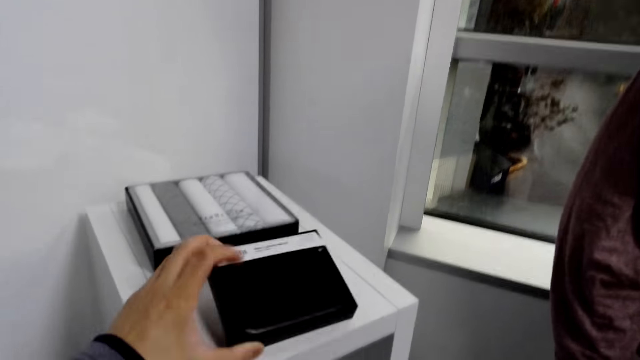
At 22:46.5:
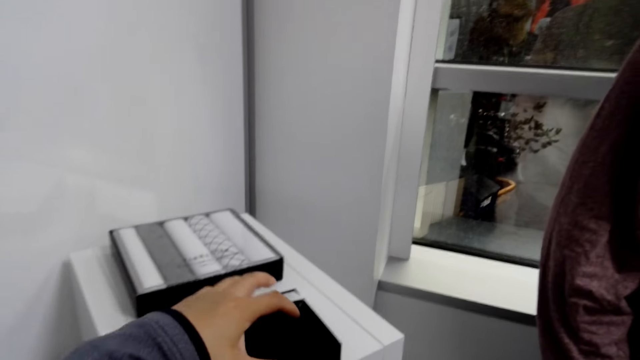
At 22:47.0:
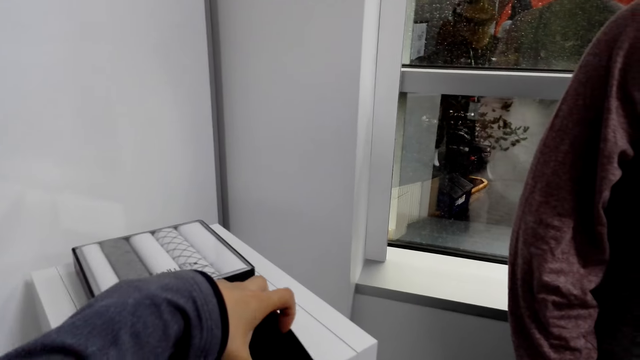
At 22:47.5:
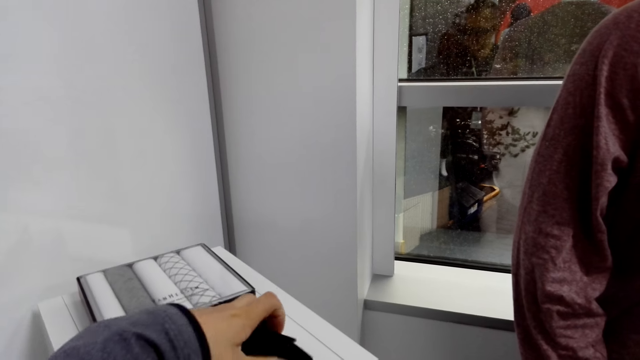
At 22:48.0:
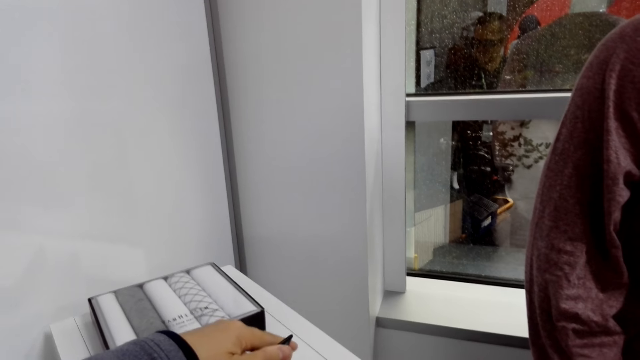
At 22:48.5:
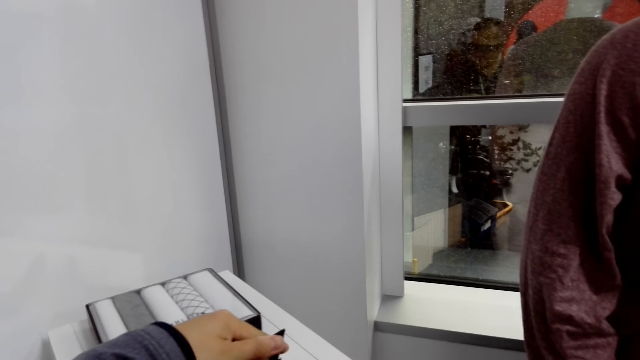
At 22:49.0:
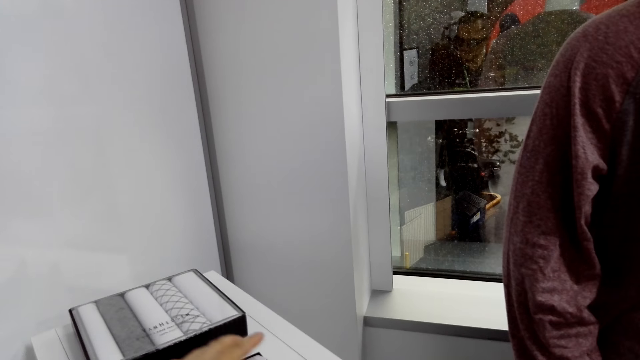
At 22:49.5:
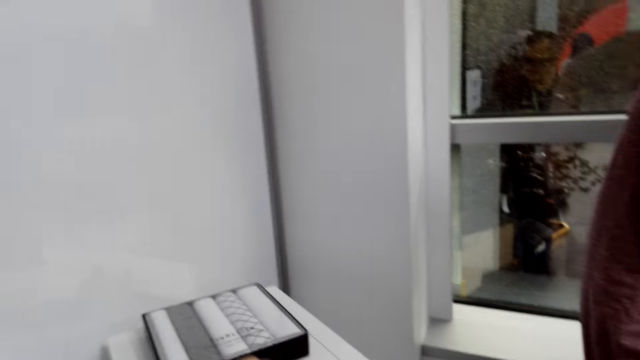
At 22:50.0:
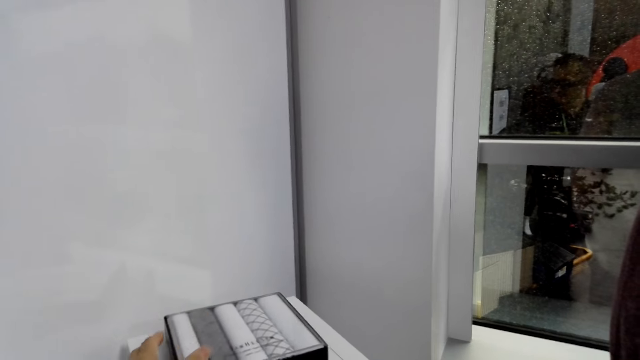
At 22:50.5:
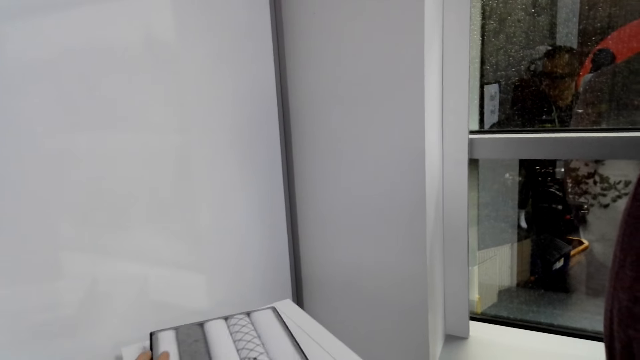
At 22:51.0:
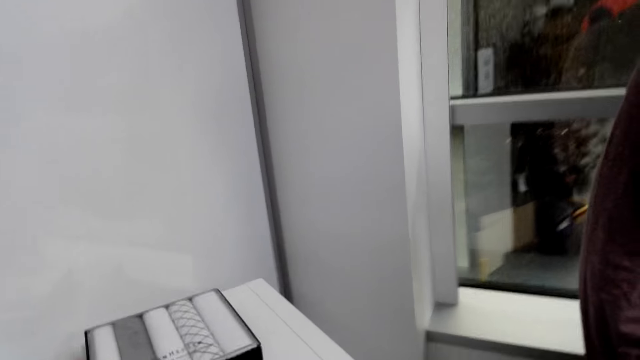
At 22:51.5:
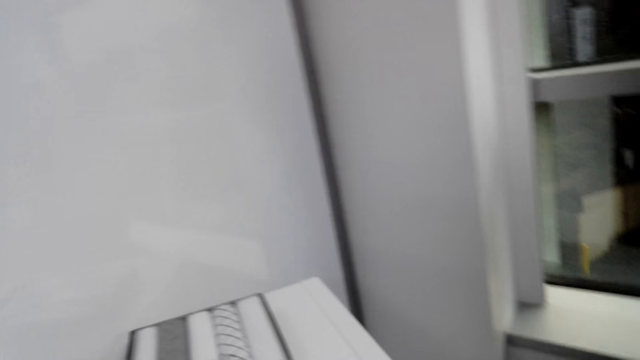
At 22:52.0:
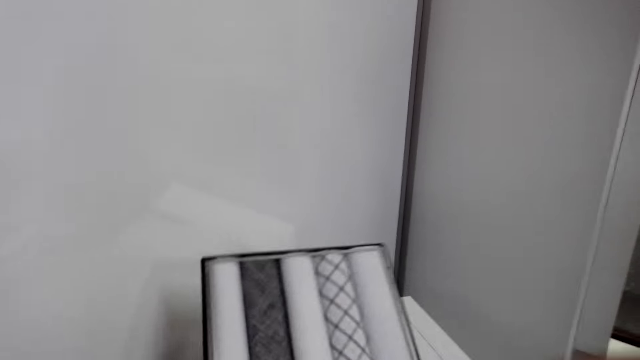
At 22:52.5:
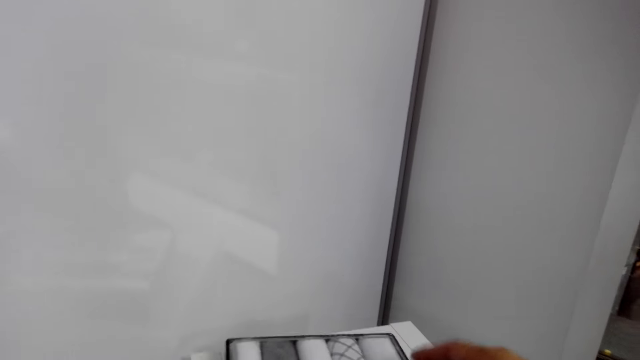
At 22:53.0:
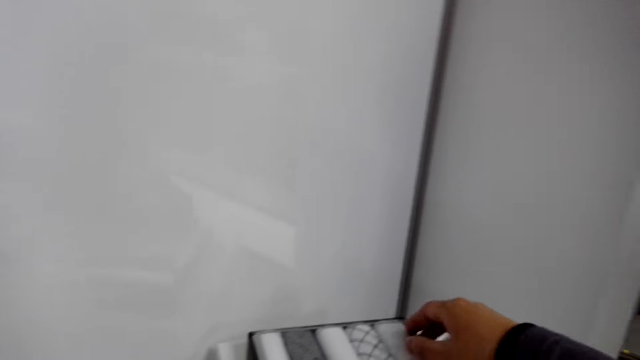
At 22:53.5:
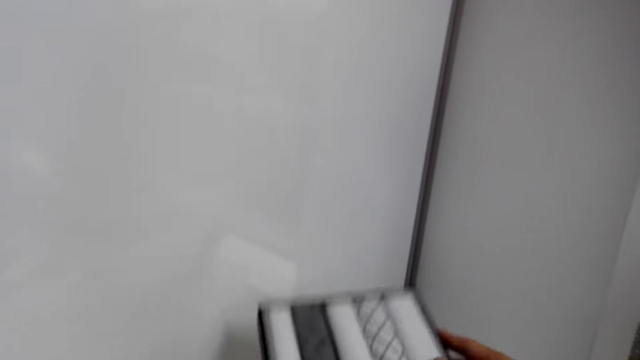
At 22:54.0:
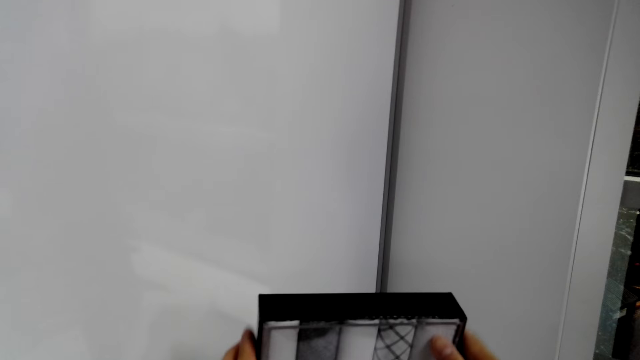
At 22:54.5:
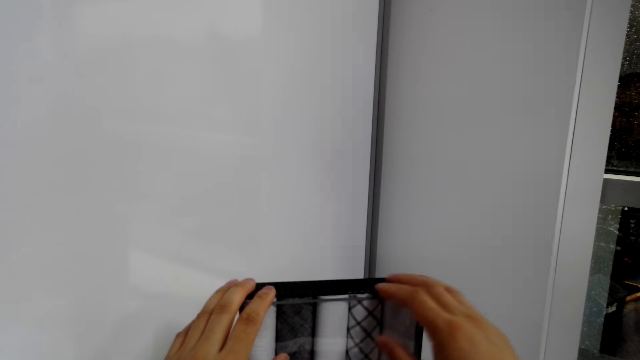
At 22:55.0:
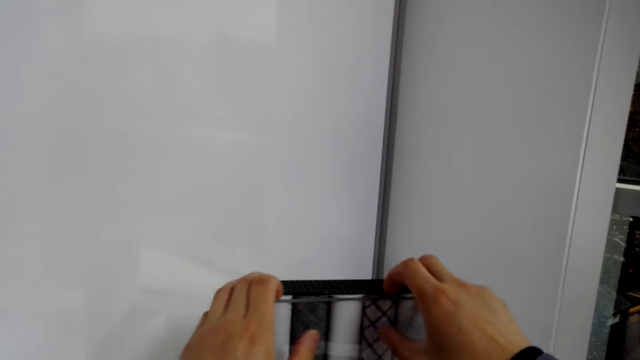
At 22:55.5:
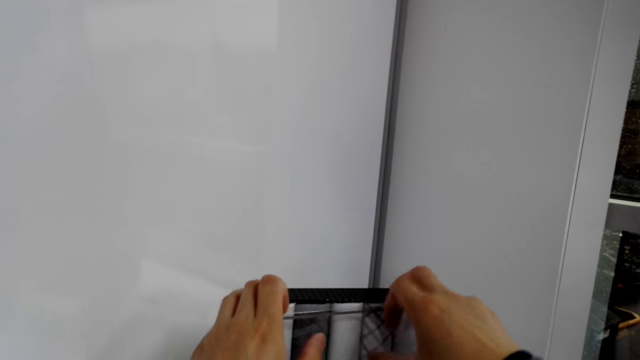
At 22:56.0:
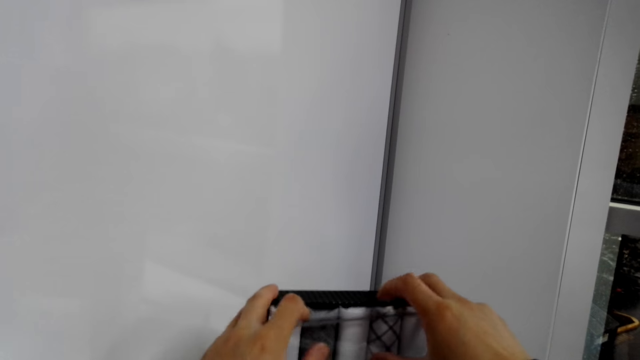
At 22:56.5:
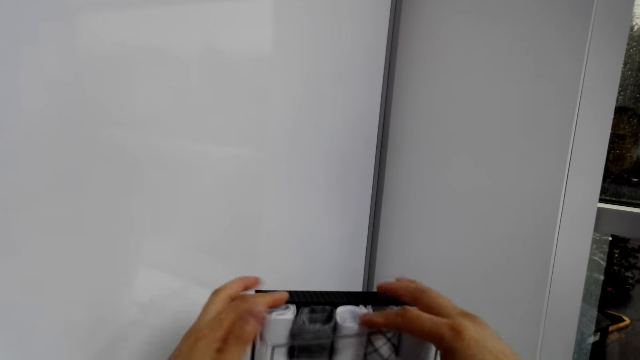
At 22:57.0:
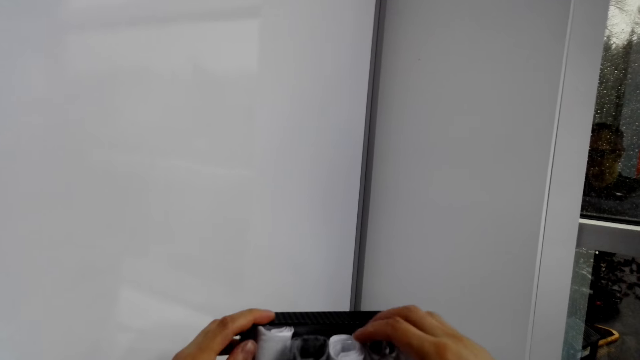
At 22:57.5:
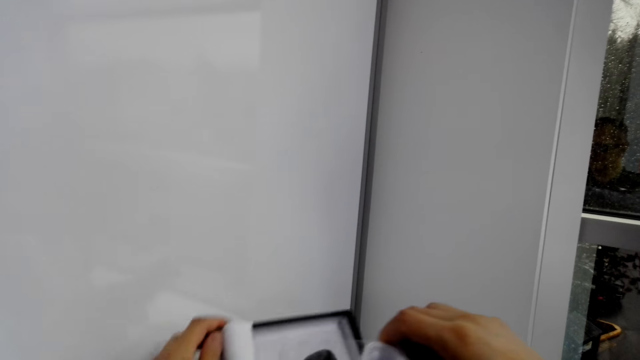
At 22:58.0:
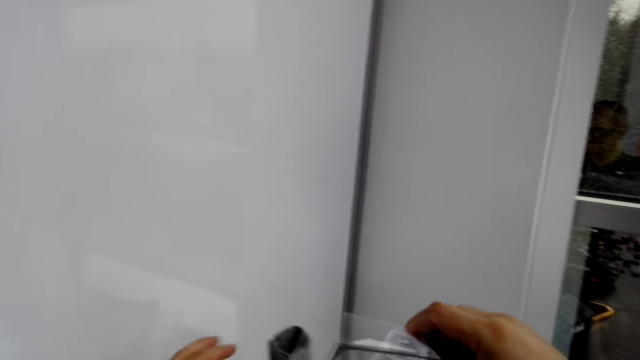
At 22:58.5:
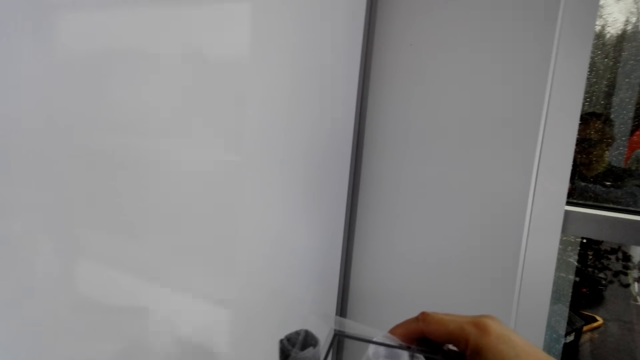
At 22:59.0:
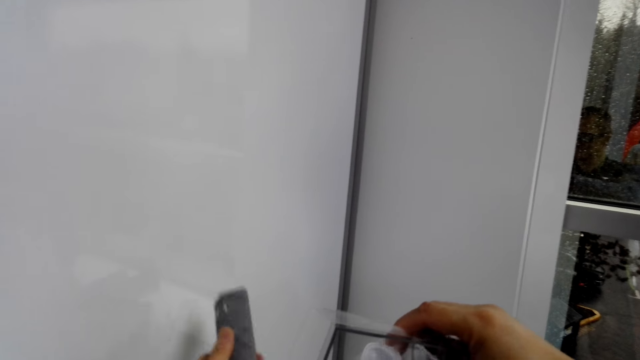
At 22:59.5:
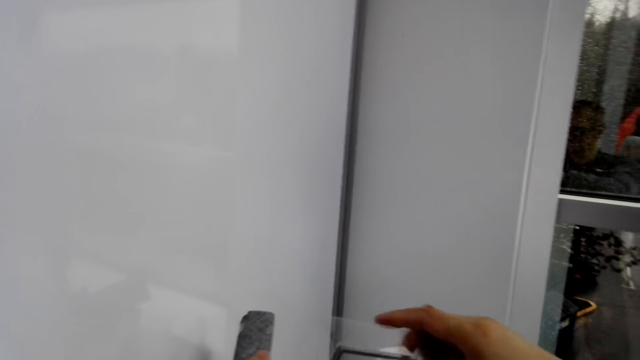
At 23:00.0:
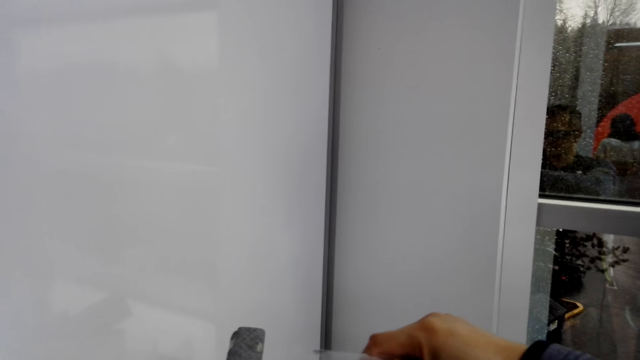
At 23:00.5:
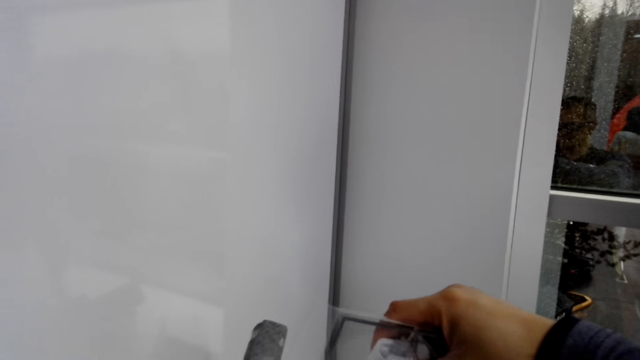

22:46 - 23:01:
The camera wearer opens a box. They pick up the other box of t-shirts on the table. They place the box on the table. They open the box of t-shirts. They remove clothes in the box.

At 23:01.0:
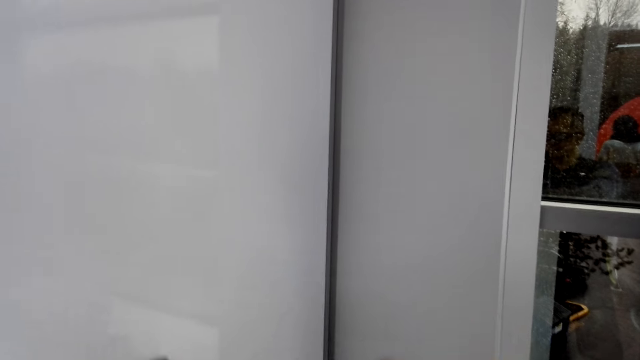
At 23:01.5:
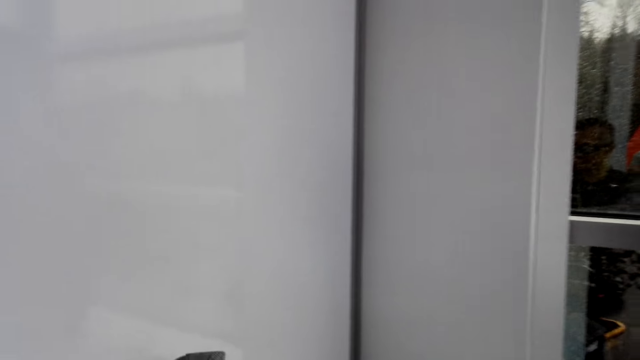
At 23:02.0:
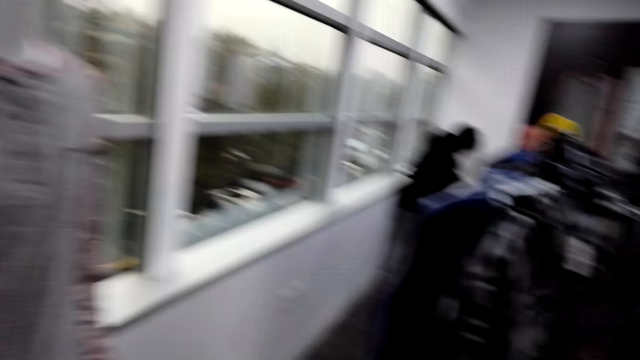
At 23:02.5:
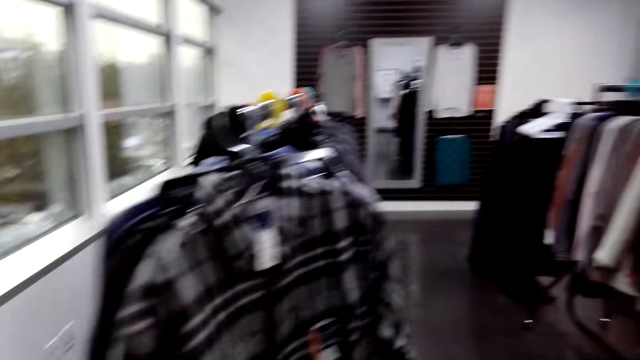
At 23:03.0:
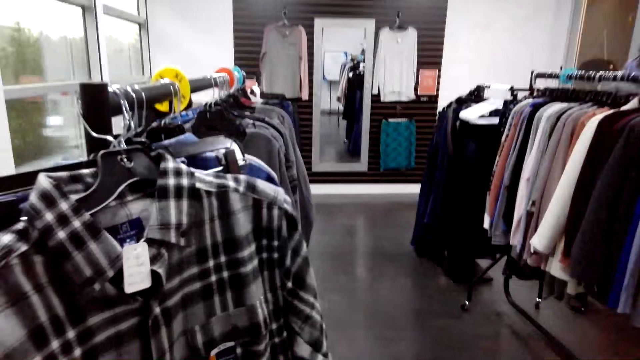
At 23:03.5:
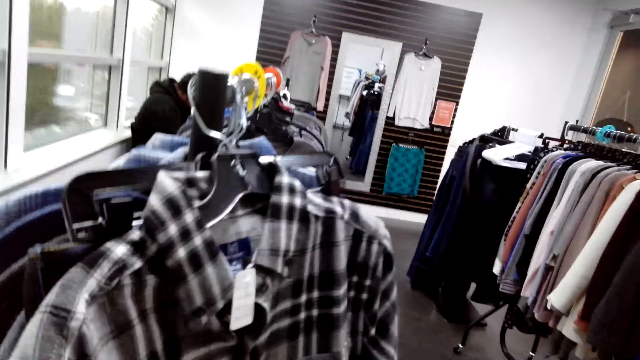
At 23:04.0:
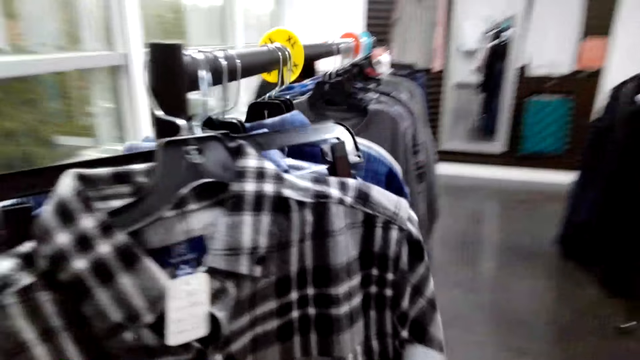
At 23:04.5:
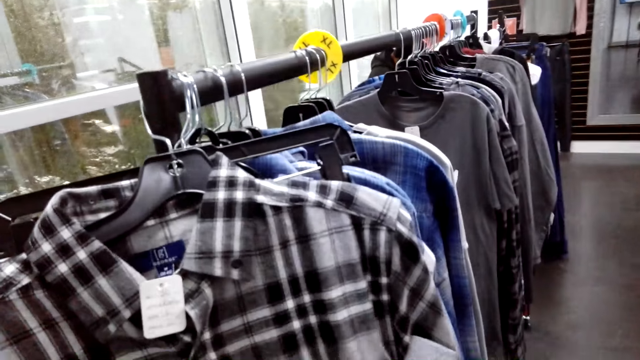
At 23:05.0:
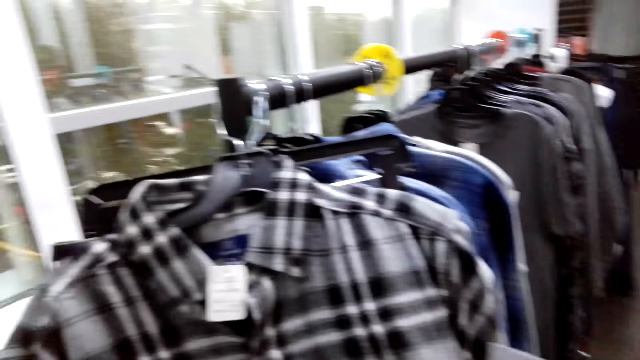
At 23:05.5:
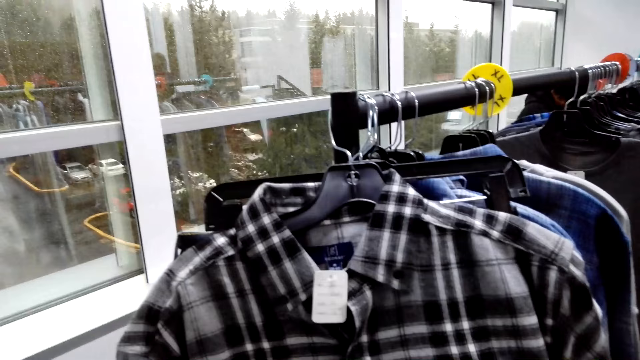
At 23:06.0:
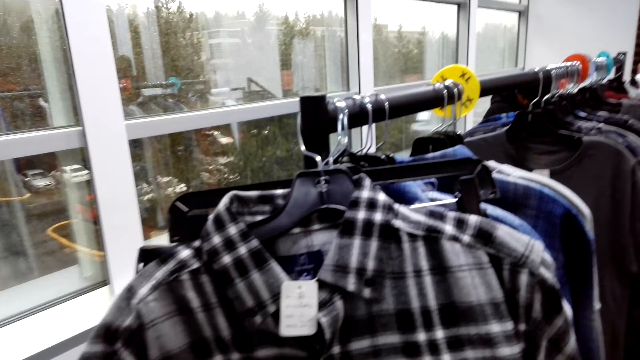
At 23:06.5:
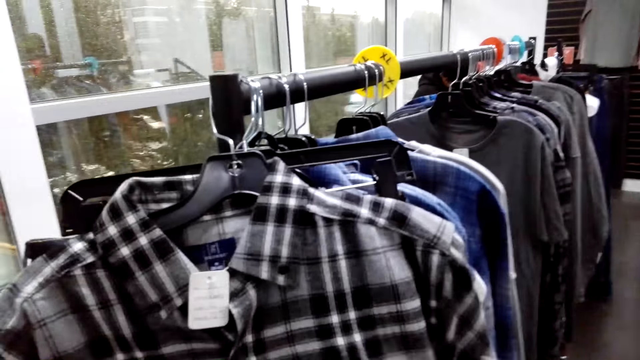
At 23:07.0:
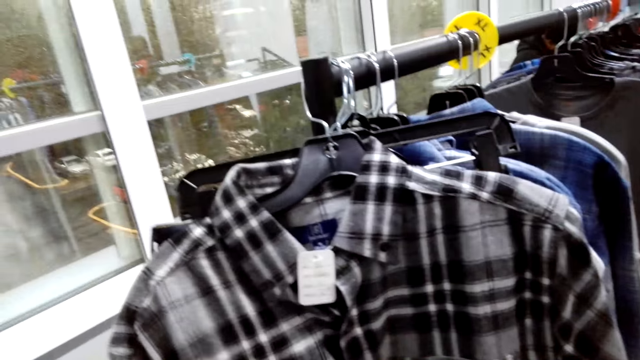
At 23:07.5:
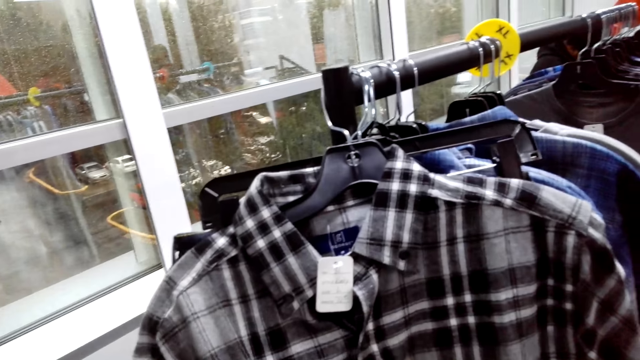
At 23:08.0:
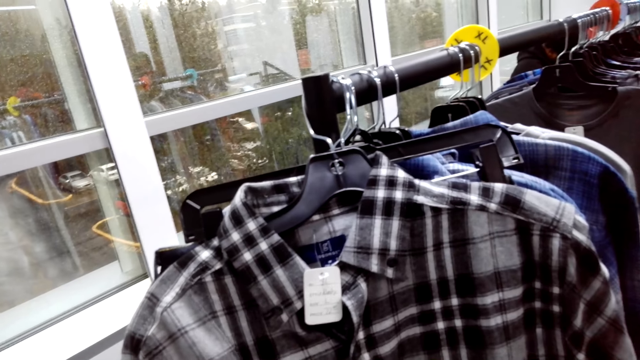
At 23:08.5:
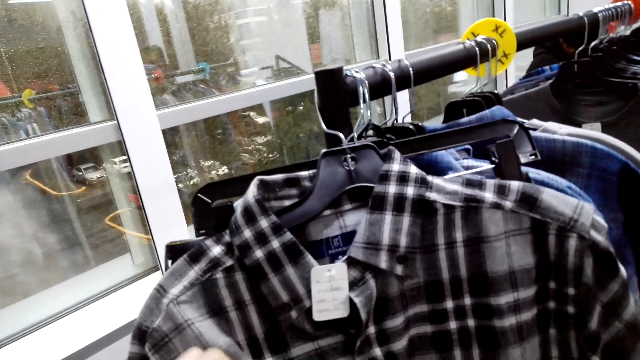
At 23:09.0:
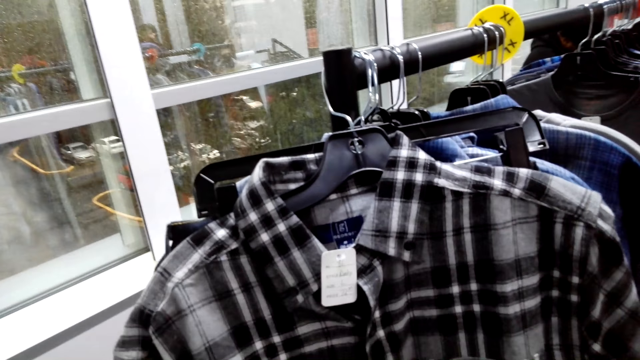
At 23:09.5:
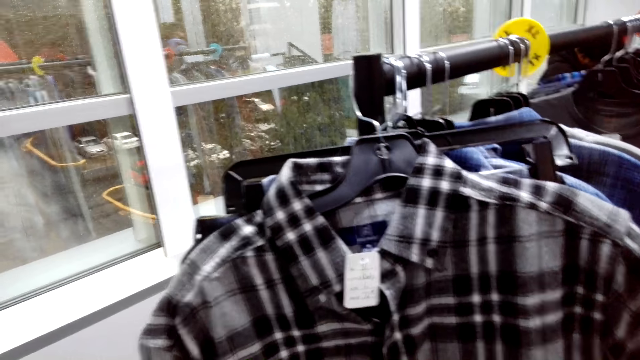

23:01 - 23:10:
The camera wearer places the box on the table. They pick t-shirts from the box. They touch the shirt on the hanging rod.
